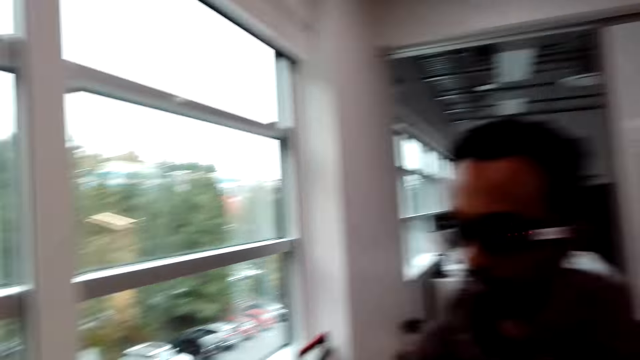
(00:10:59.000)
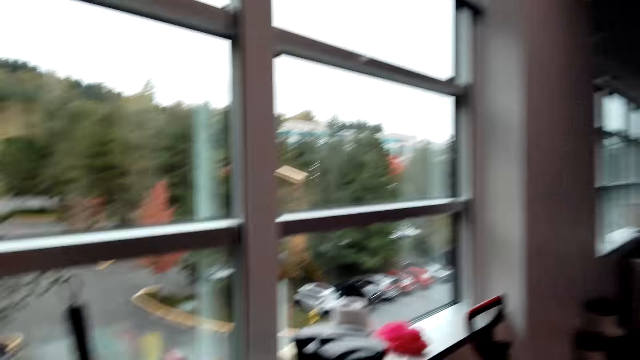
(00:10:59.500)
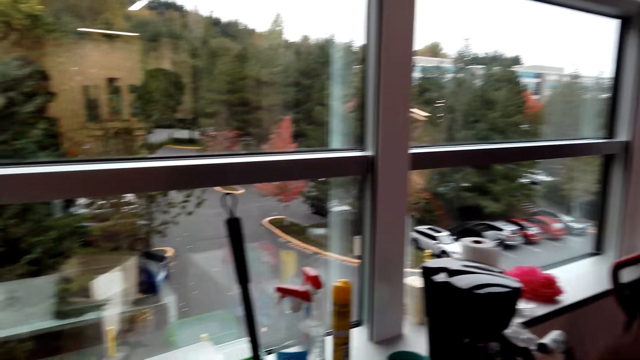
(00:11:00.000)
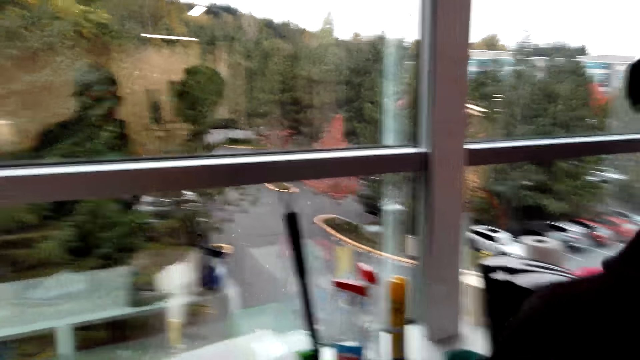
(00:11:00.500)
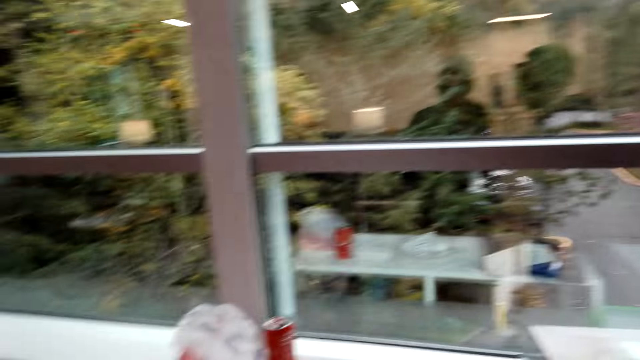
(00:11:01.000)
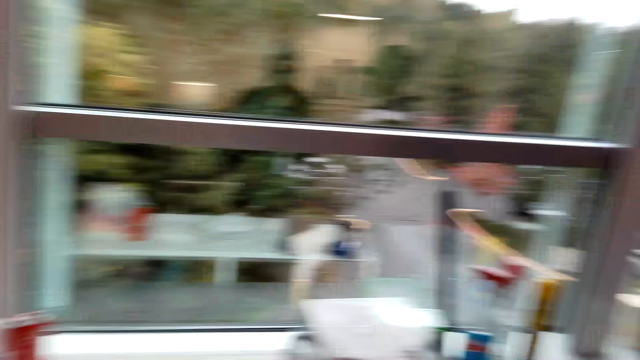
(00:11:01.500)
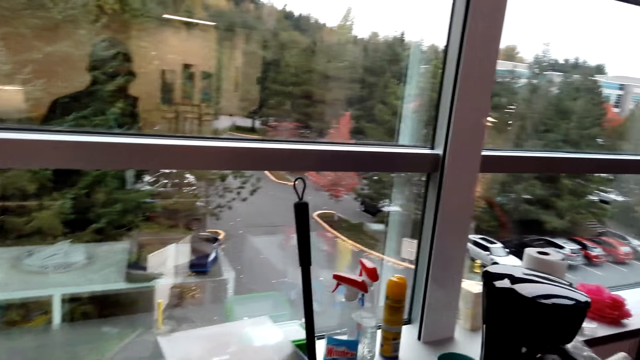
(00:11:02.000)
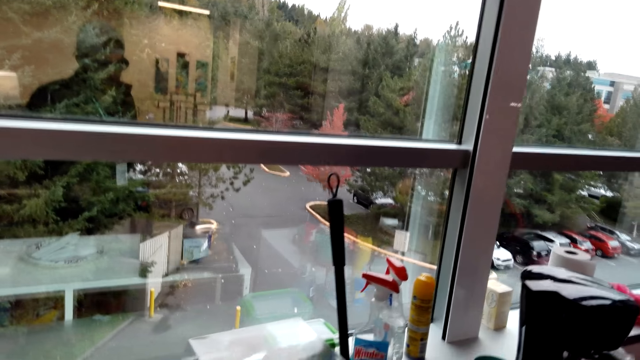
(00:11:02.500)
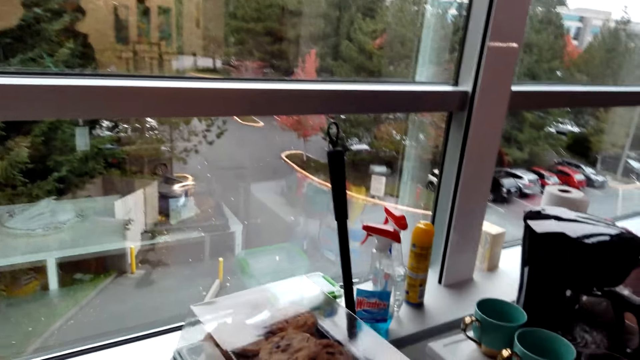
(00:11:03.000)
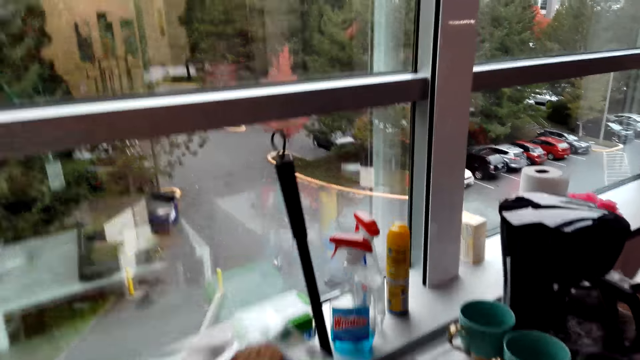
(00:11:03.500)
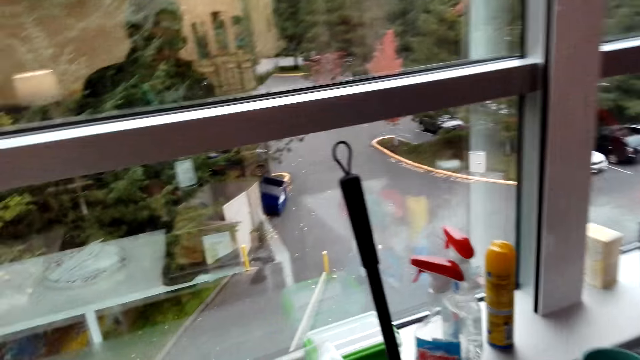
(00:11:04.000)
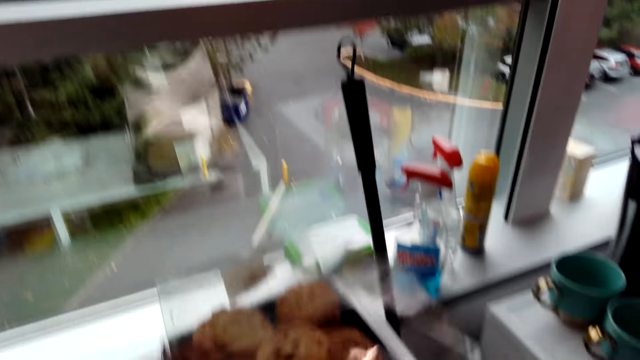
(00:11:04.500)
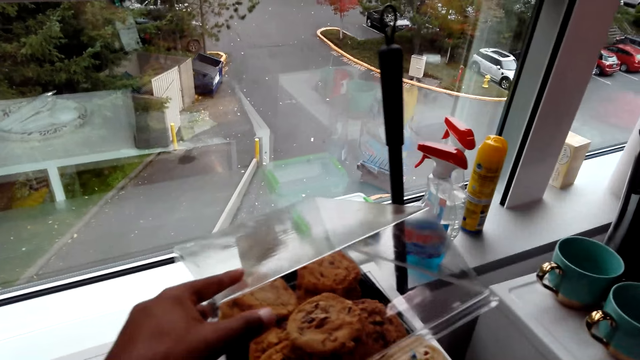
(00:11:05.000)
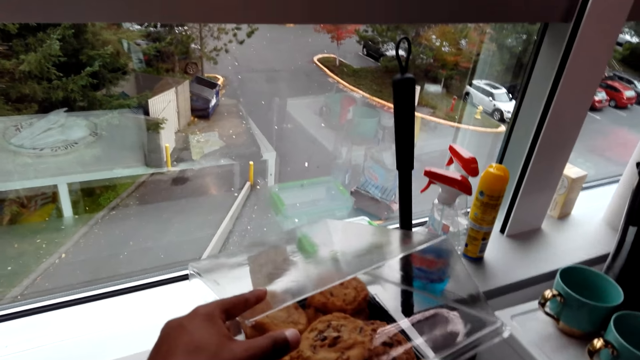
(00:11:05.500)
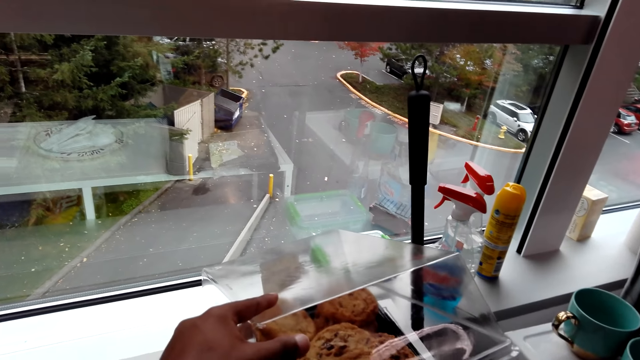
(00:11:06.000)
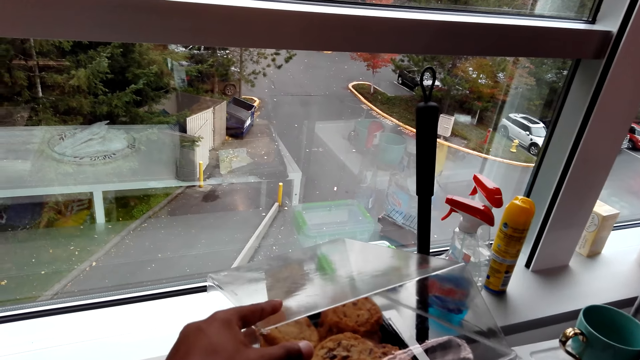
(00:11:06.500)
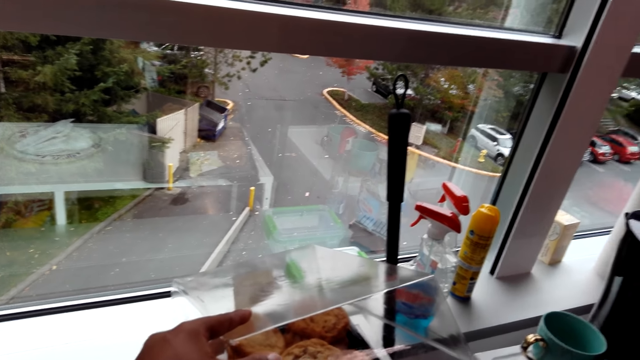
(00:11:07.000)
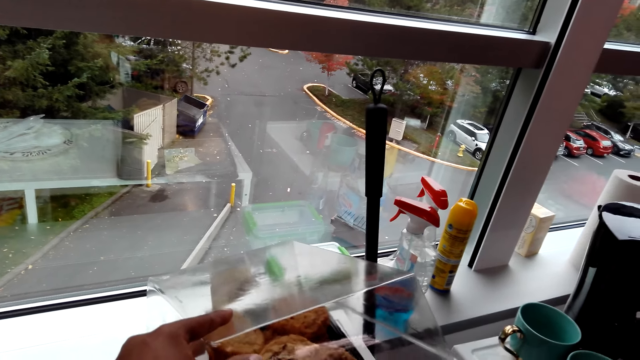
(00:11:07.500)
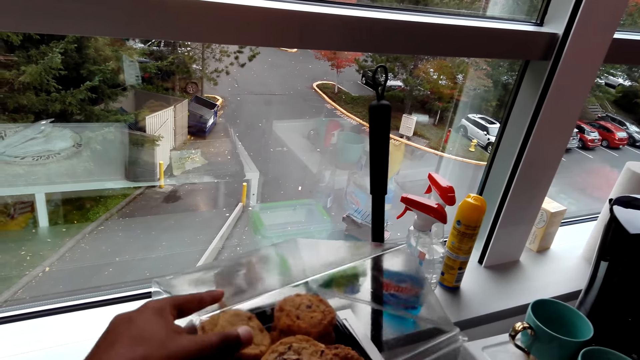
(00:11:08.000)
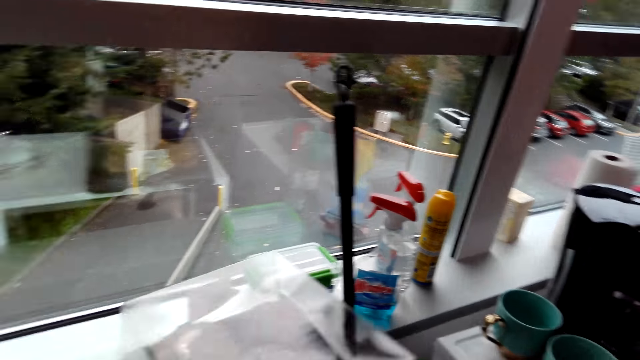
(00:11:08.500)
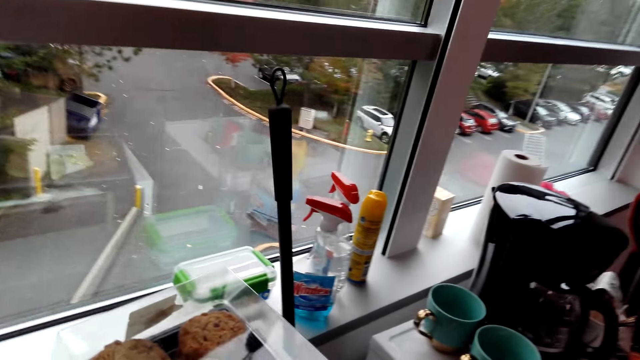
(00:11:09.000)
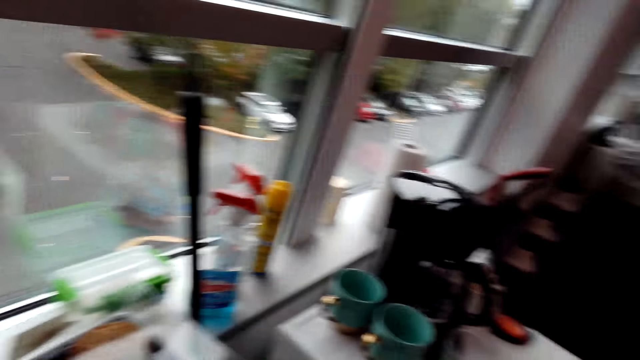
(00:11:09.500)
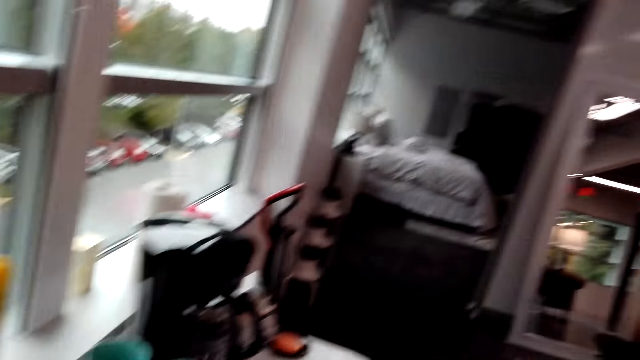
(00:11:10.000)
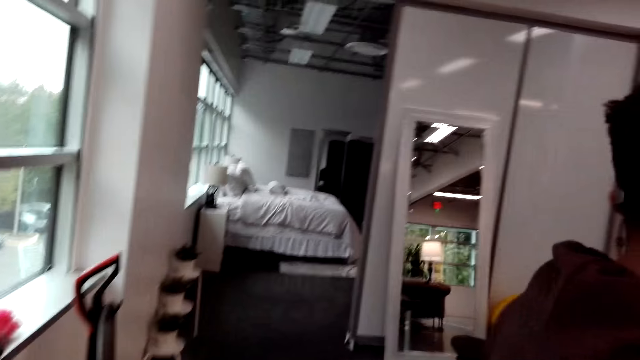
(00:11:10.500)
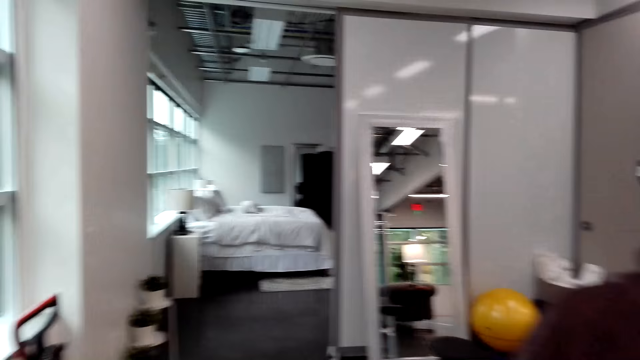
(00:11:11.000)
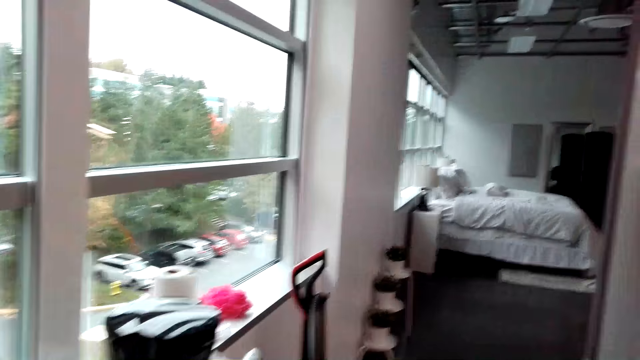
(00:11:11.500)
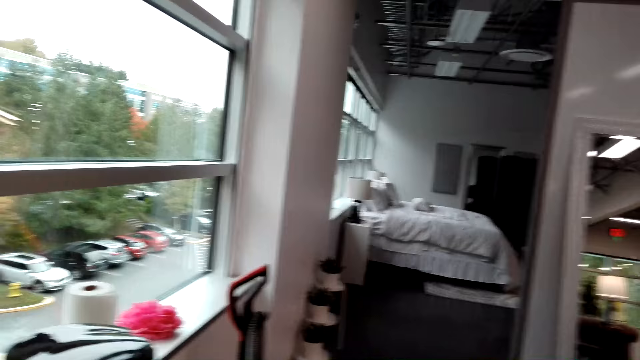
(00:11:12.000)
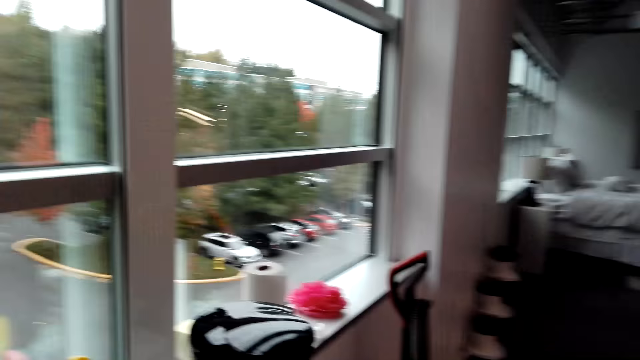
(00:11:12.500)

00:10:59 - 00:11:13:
A man moves around. The man stretches a hand. The camera wearer moves around. They open a container. They look at the cookies. They do something. They close the container. They look around. The man moves around.

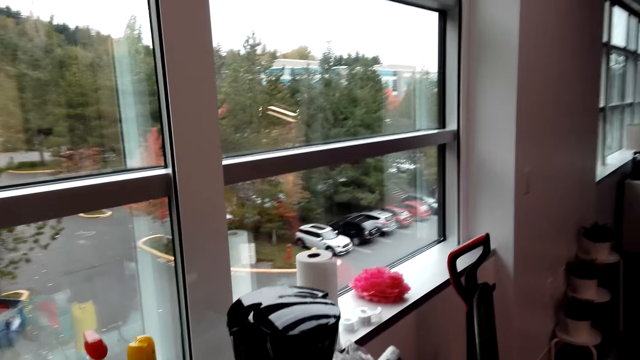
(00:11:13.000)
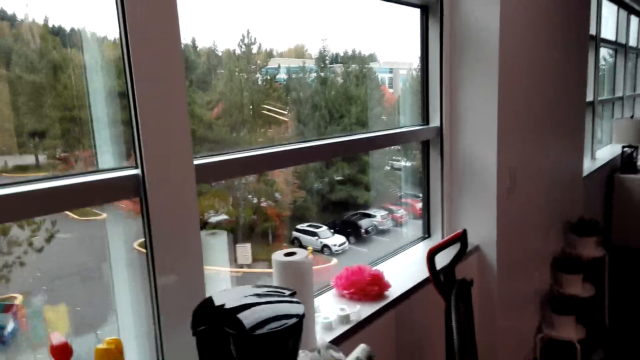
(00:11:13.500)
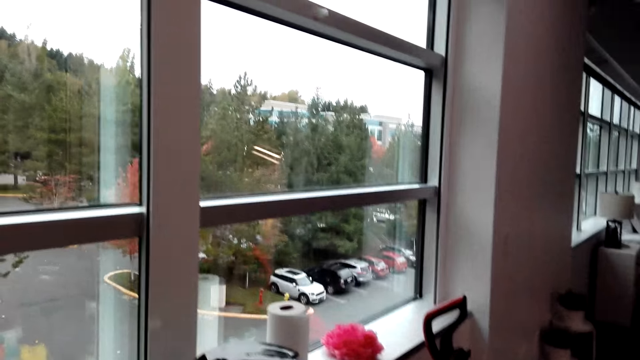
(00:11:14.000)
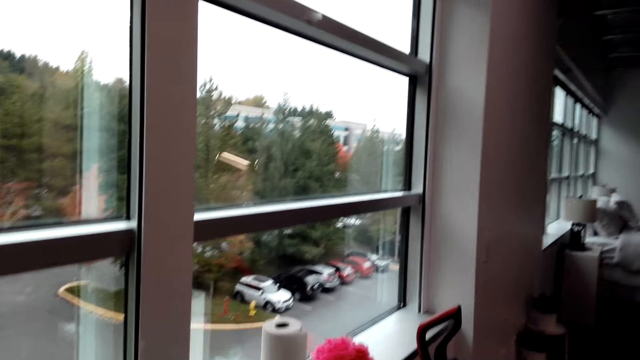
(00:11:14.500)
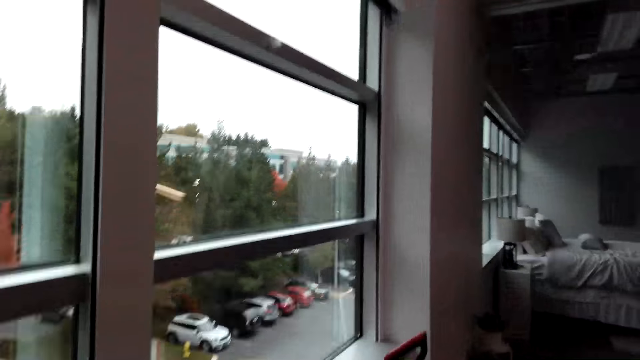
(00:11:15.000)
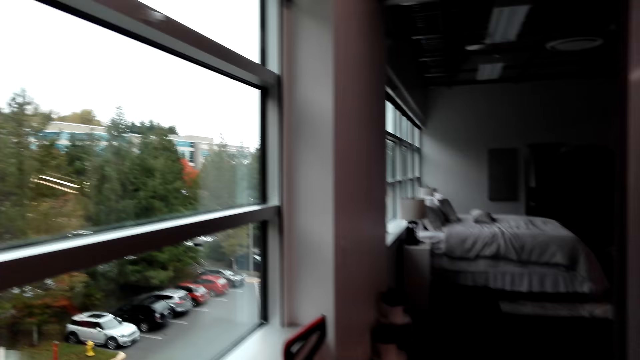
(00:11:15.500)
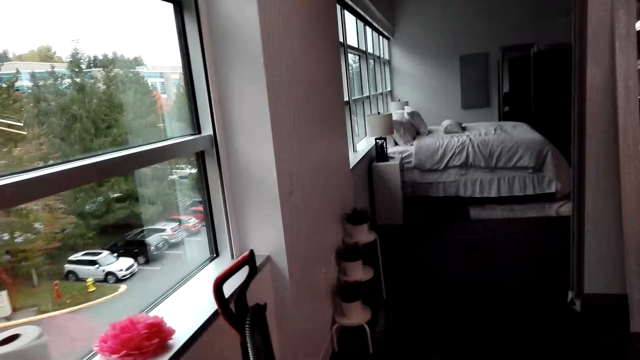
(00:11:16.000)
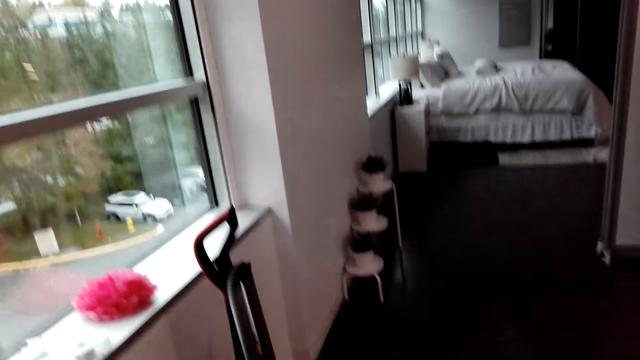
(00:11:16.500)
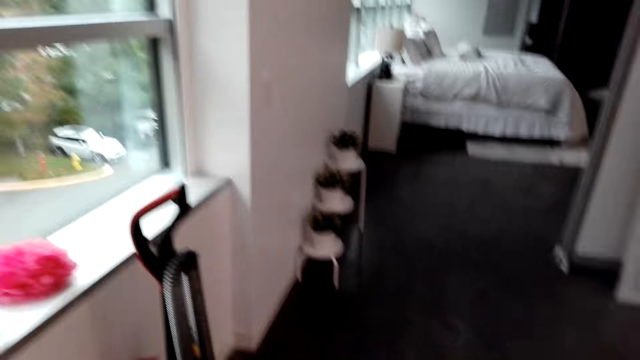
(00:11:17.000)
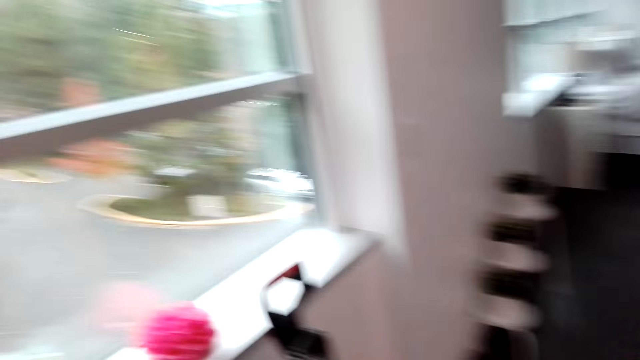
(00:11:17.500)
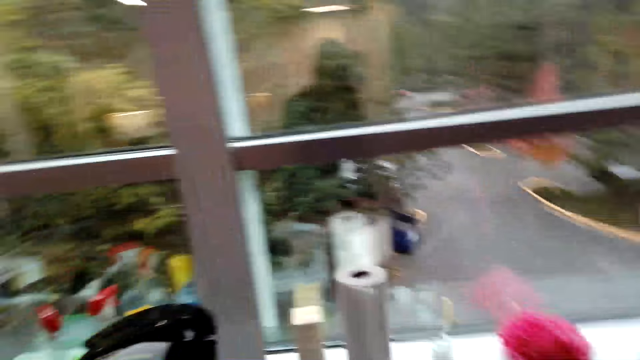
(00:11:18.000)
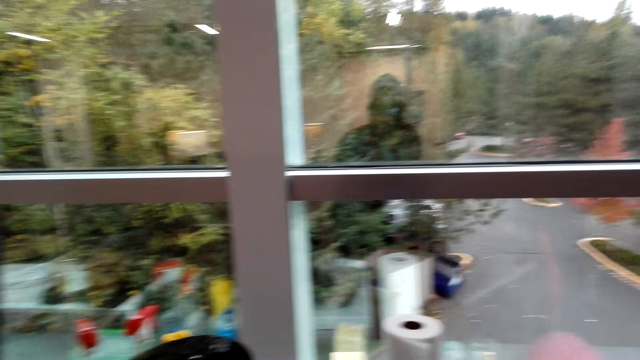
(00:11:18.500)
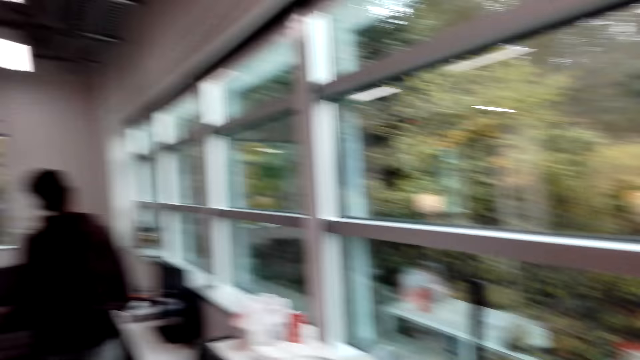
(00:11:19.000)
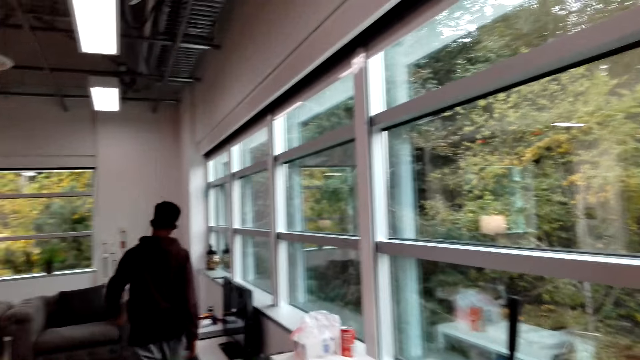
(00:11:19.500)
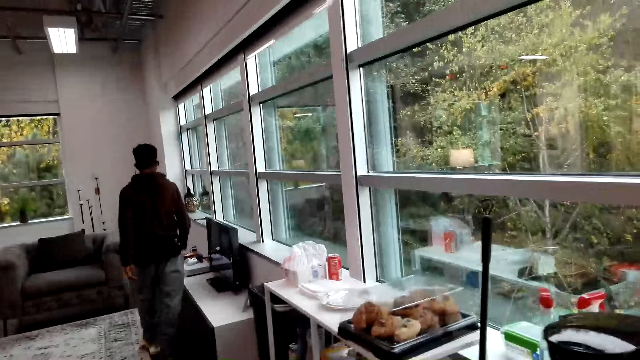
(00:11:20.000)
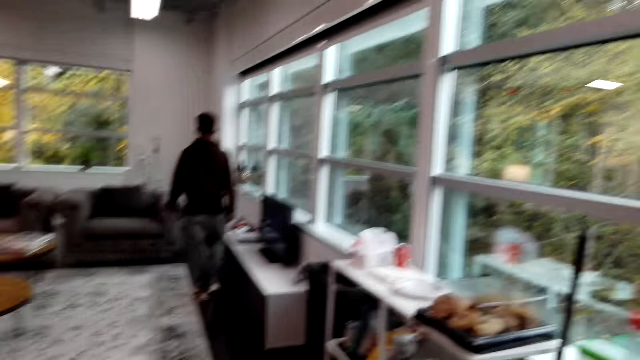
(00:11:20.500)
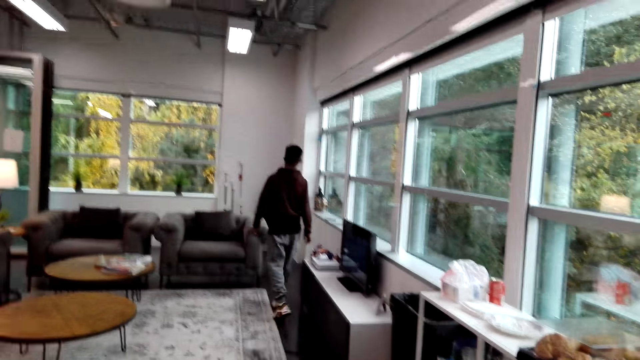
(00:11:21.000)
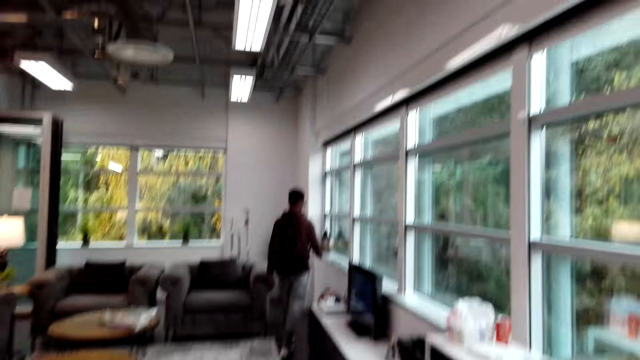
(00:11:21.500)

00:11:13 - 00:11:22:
The camera wearer does something. A man walks around the room.
